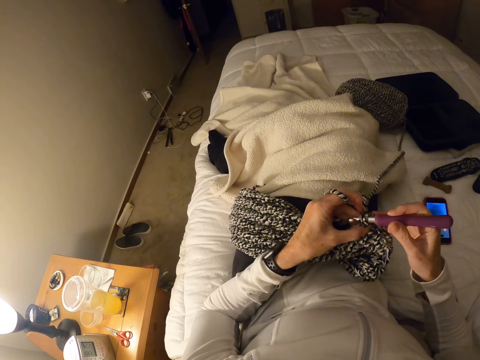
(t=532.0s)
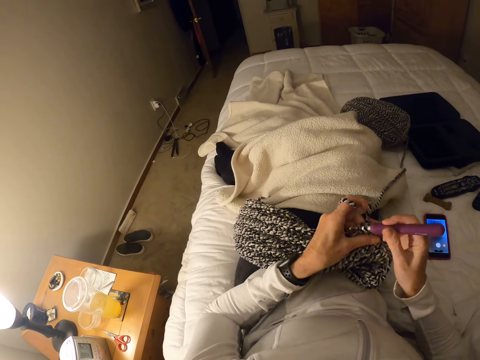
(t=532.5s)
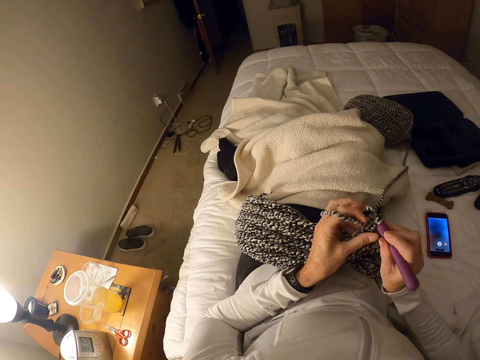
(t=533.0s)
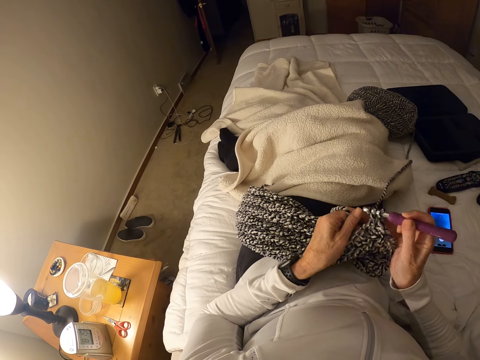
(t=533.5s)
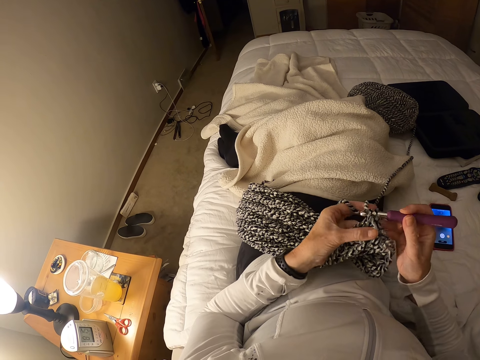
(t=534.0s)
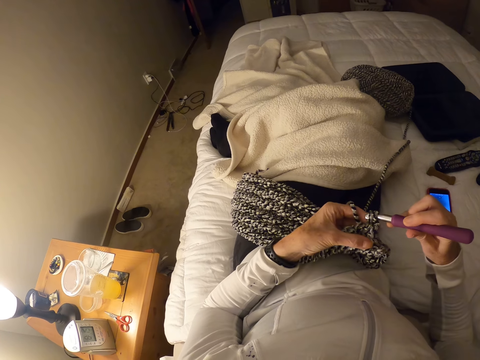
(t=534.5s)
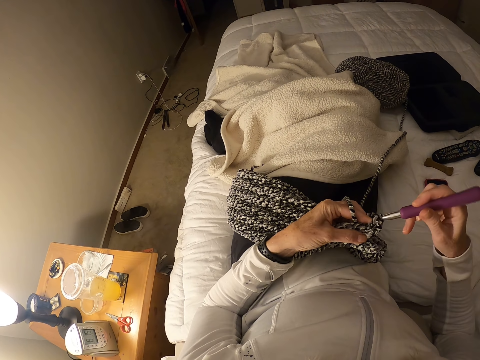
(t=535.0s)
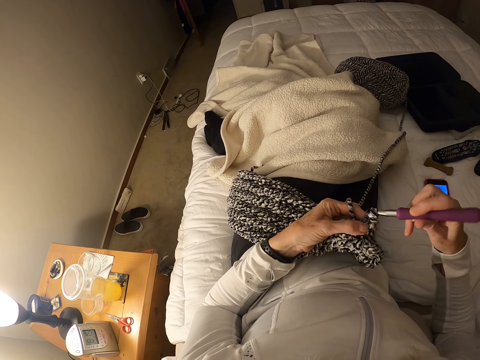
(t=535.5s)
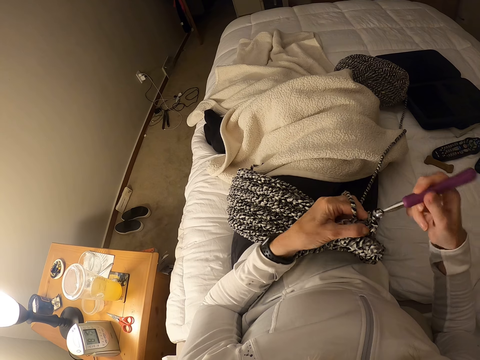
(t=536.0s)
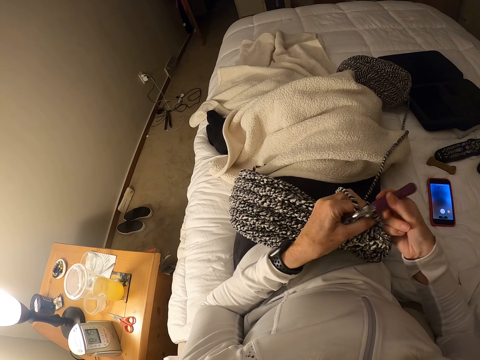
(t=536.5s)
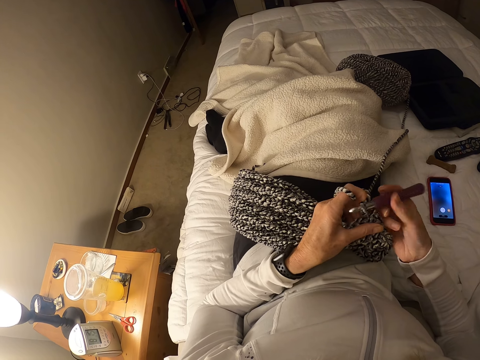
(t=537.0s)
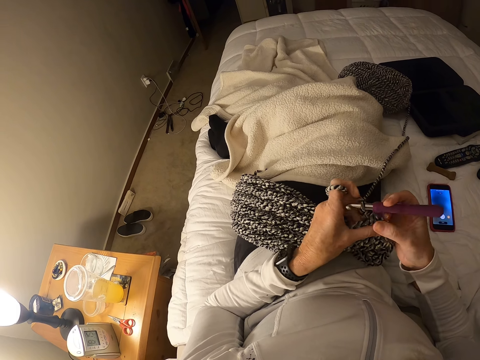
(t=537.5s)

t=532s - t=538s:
The camera wearer knits with the thread.

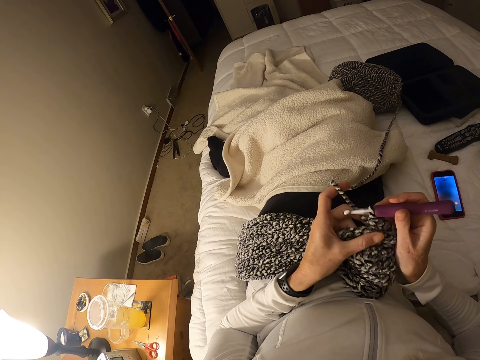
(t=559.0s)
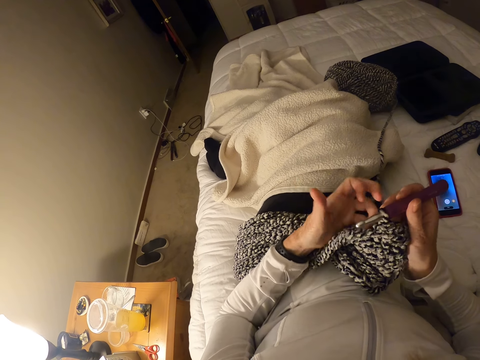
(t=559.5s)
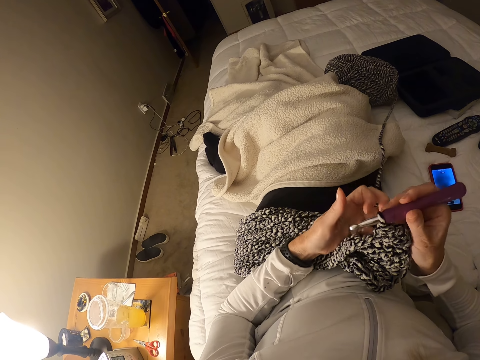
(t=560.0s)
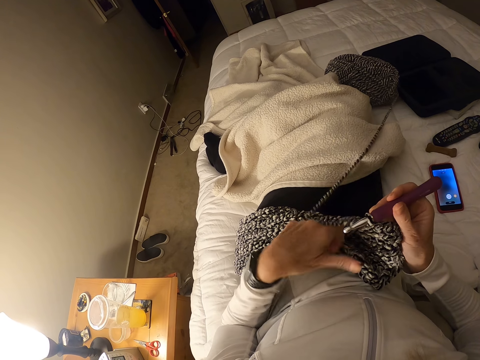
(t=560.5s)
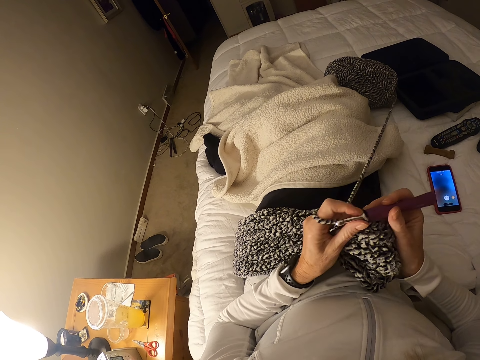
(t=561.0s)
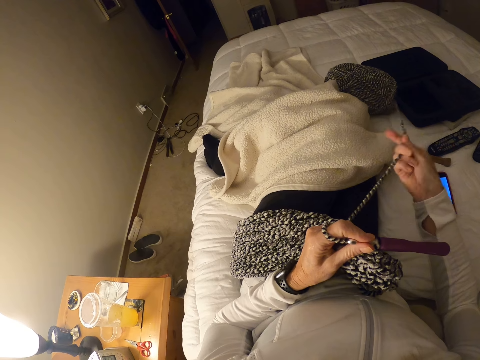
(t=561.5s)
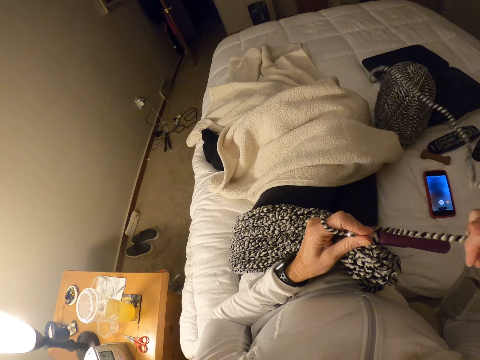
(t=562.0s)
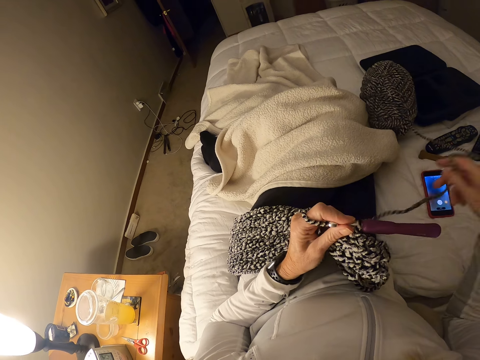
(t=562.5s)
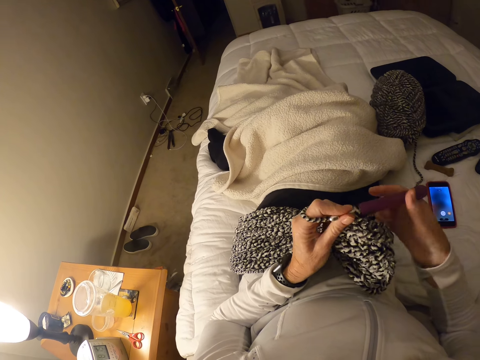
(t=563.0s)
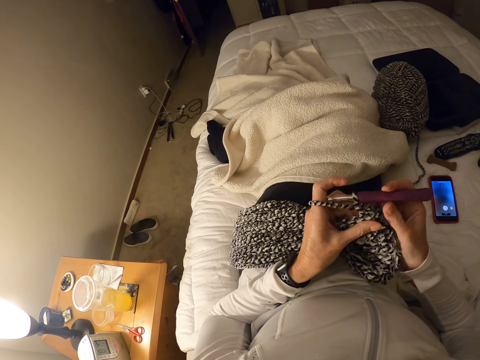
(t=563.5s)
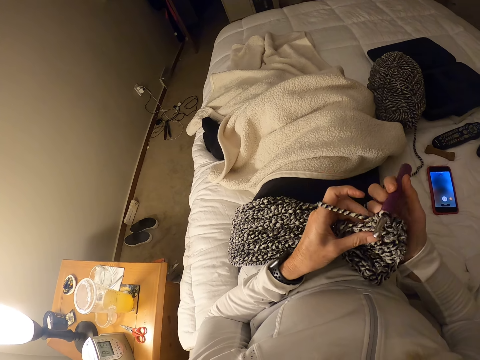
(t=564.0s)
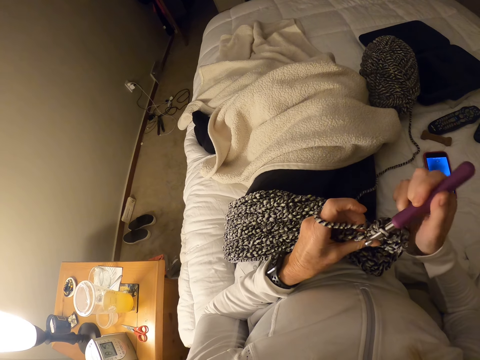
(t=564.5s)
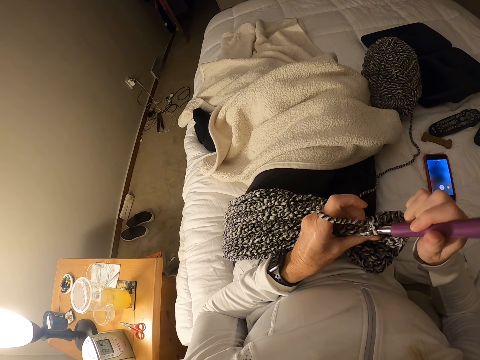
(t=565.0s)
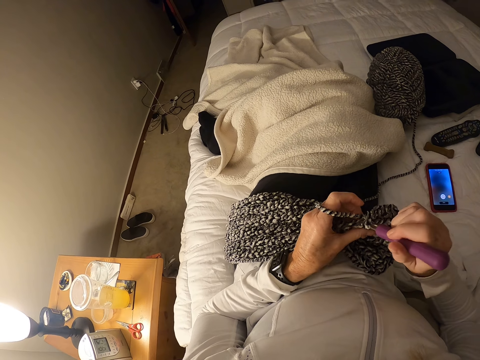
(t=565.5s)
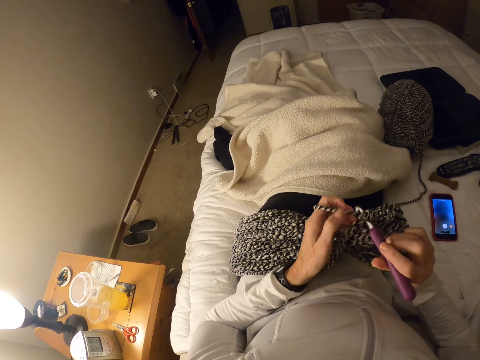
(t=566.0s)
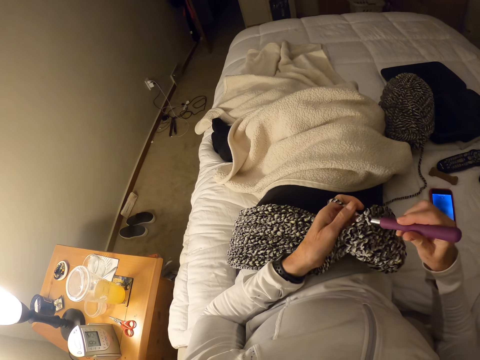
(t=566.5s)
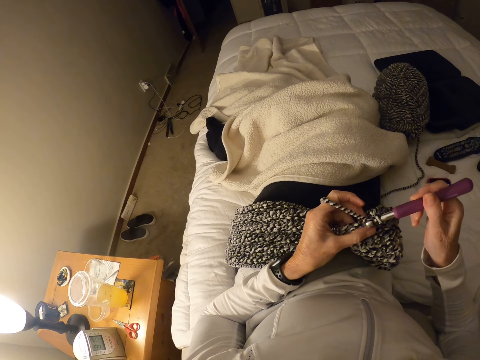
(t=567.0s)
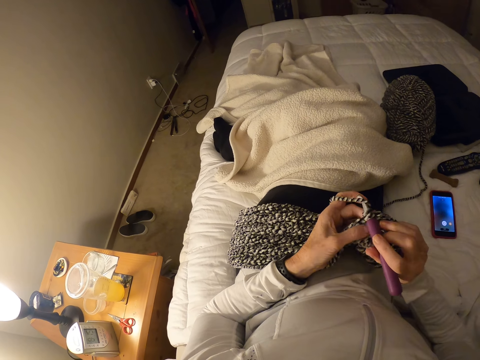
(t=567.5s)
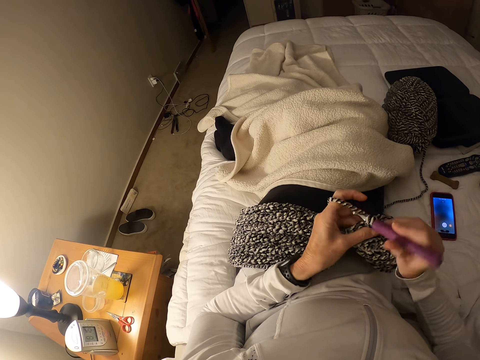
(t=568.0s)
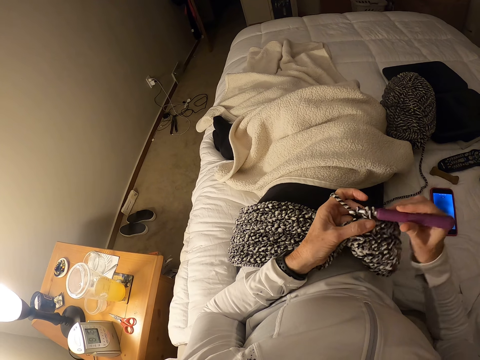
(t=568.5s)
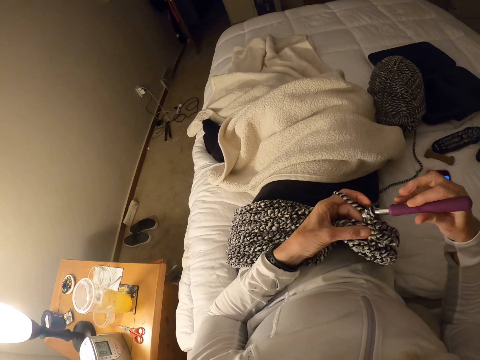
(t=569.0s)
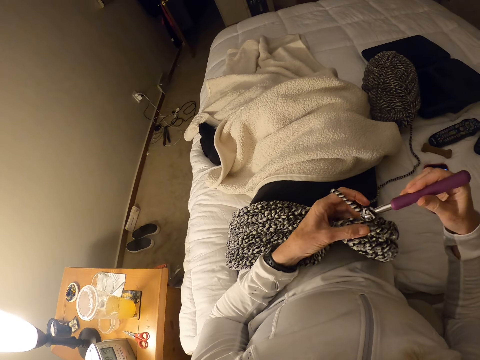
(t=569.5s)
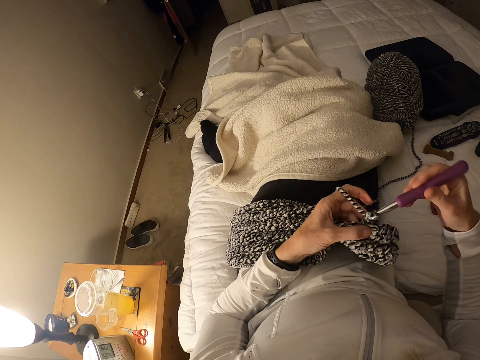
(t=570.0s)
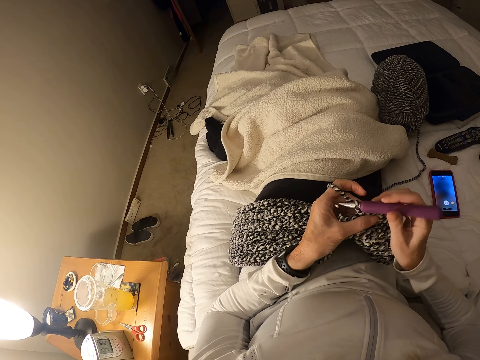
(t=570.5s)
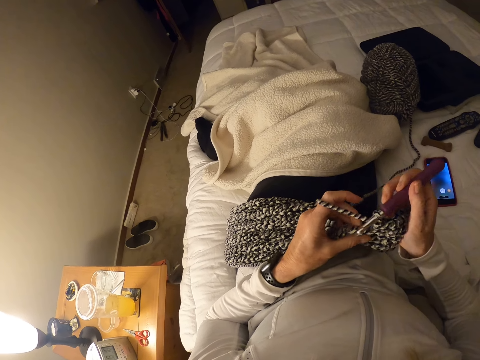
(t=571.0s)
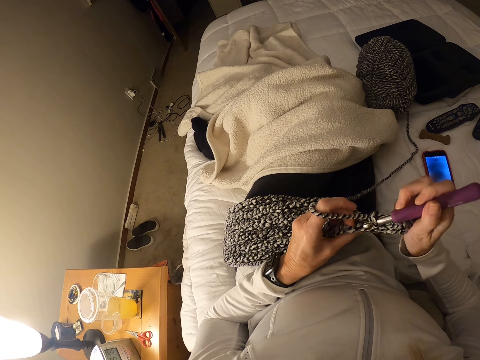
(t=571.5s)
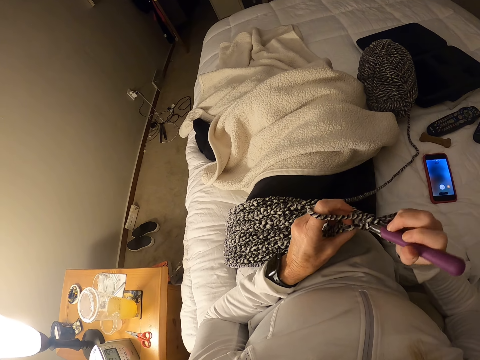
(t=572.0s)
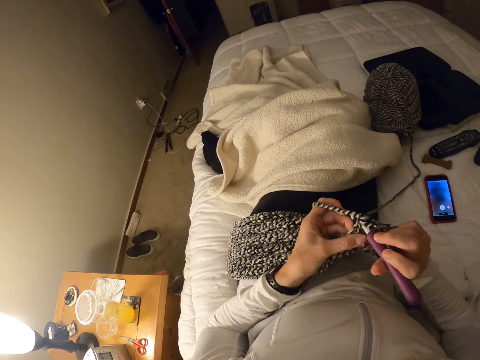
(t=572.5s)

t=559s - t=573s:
The camera wearer rolls the thread around the finger. They pull the thread and knit with the thread.

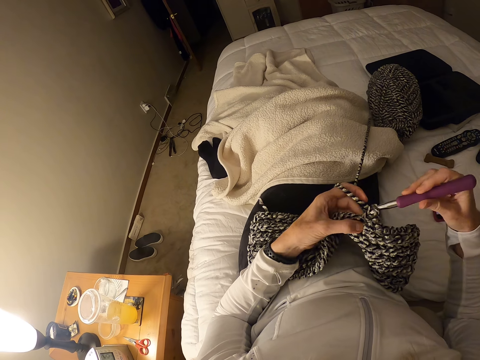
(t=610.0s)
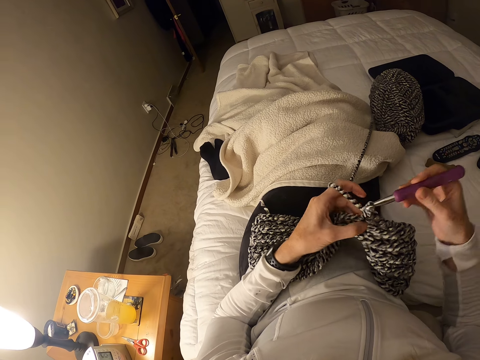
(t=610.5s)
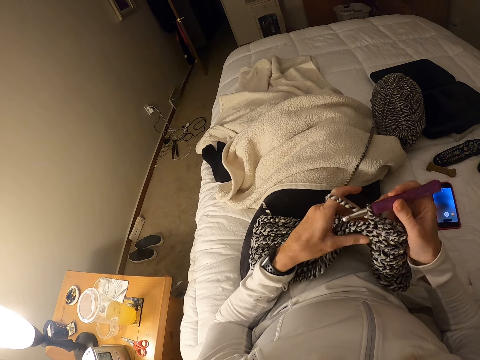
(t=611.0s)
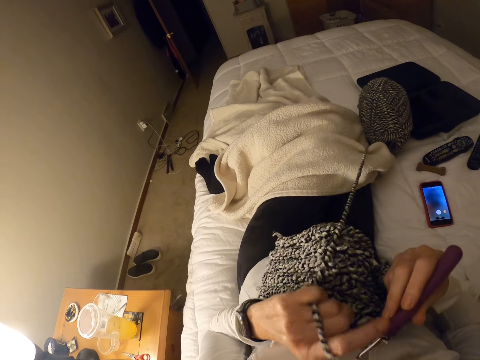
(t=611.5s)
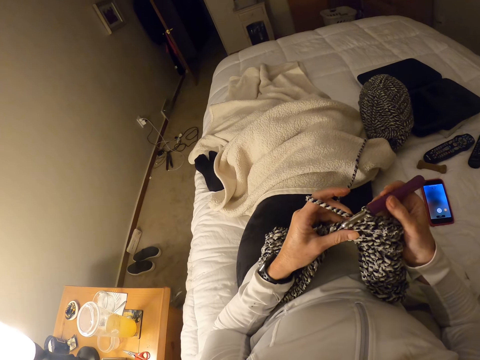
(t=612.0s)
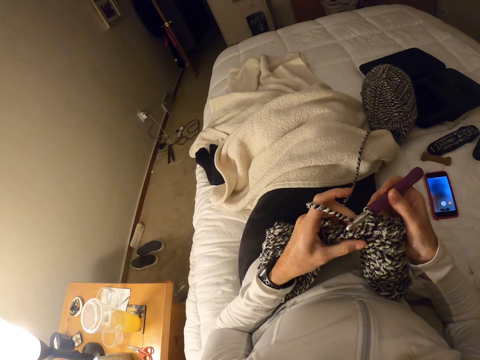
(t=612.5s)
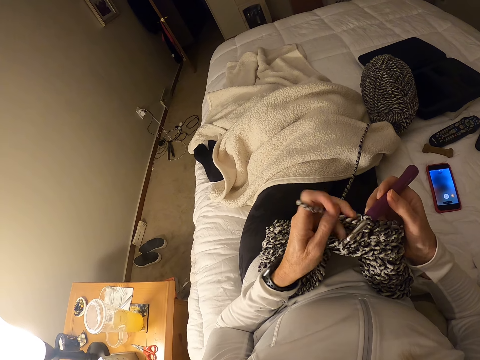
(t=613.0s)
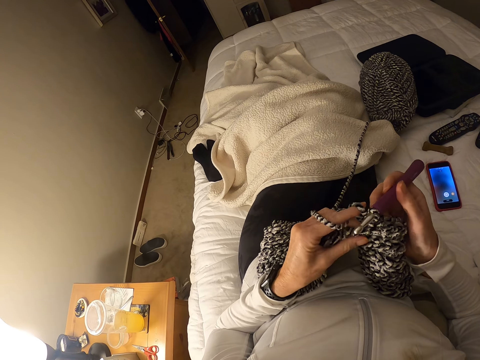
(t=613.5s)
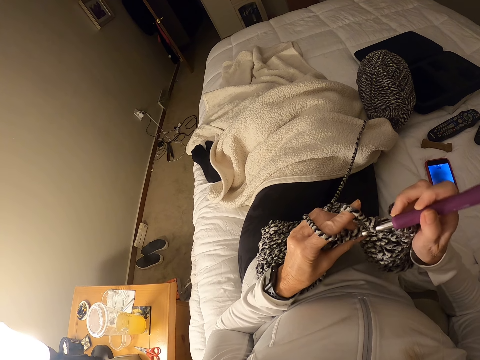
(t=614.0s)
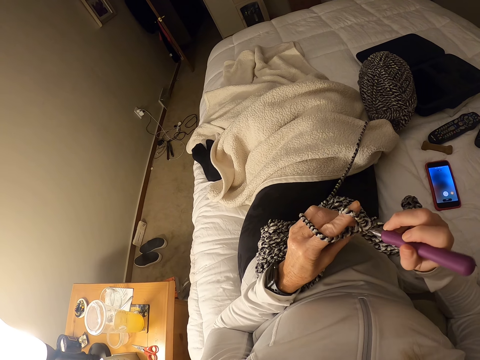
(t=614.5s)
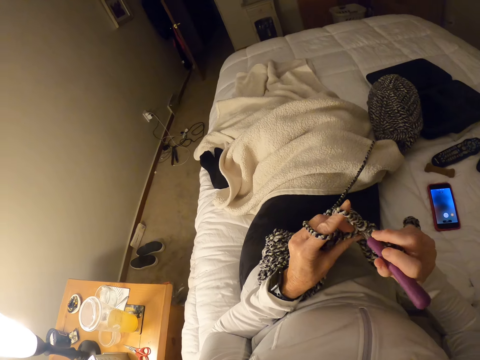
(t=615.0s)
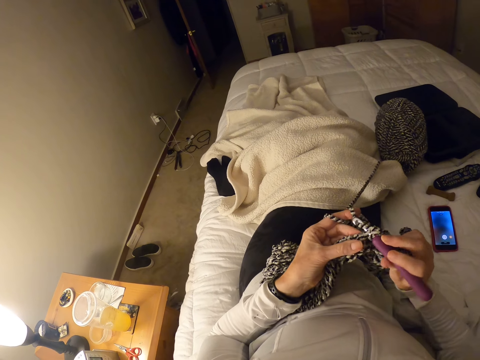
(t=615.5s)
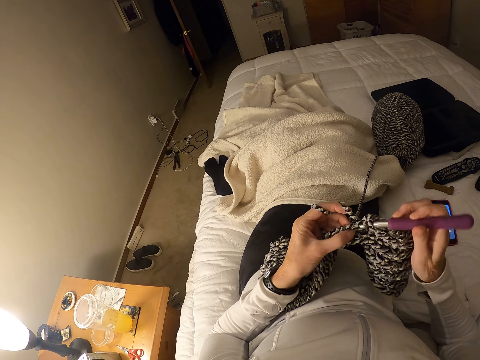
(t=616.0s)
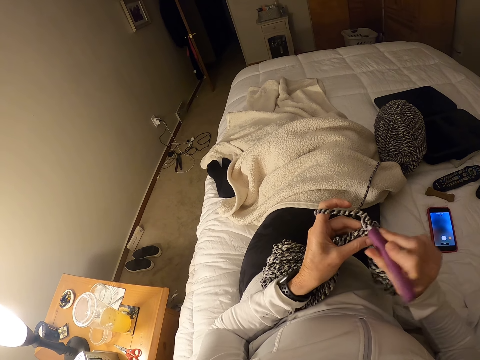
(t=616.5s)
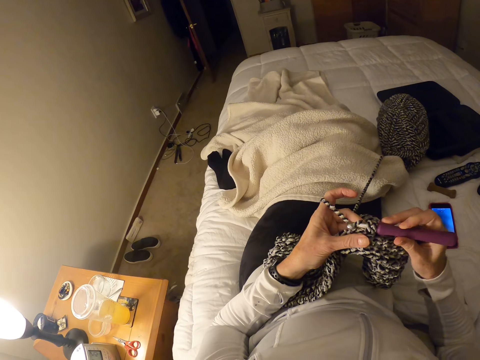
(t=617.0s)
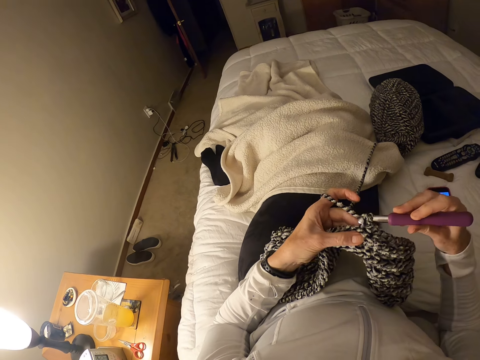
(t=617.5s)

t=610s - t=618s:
The camera wearer pulls the thread. They knit with the thread.
